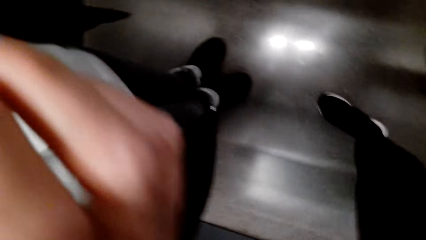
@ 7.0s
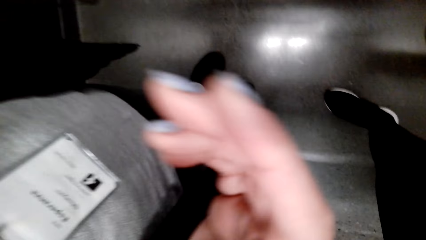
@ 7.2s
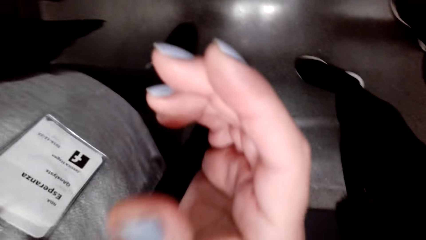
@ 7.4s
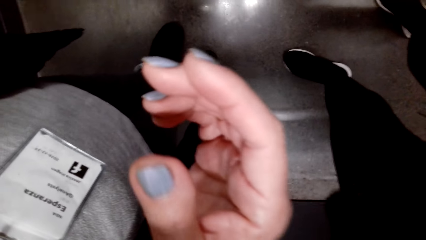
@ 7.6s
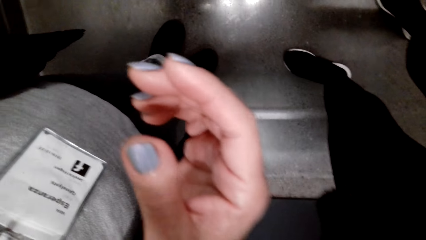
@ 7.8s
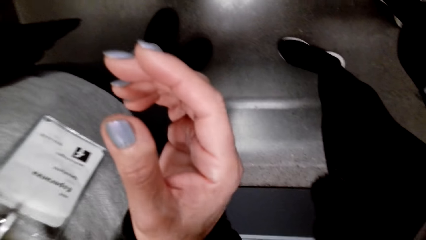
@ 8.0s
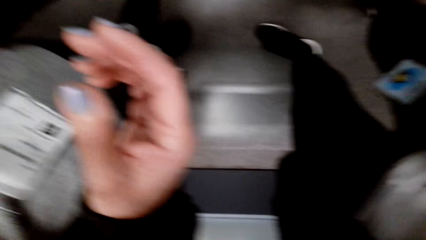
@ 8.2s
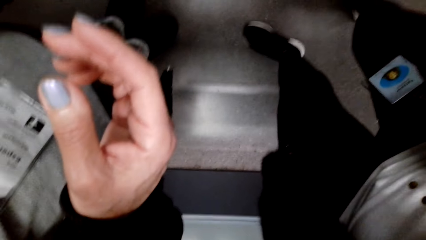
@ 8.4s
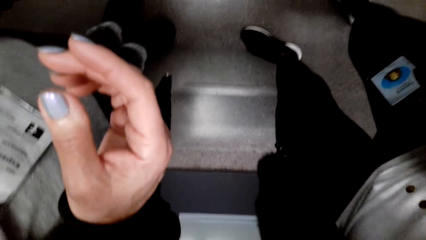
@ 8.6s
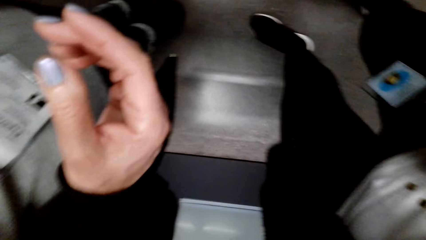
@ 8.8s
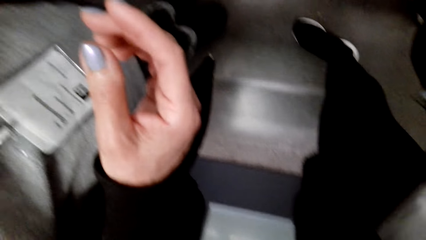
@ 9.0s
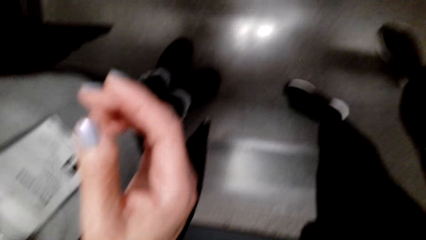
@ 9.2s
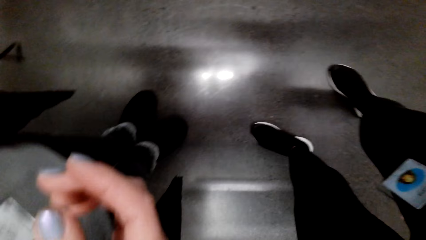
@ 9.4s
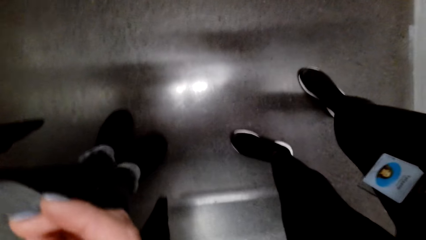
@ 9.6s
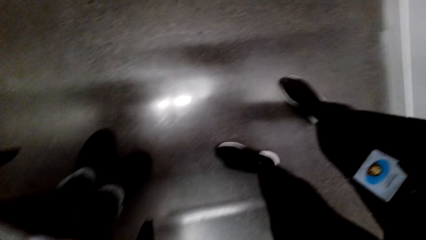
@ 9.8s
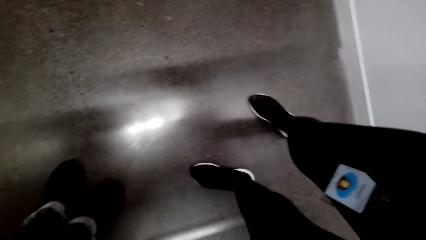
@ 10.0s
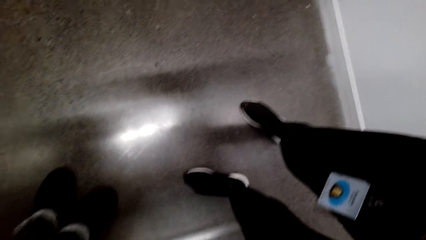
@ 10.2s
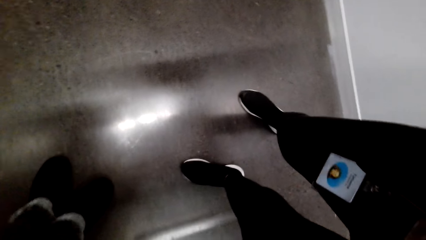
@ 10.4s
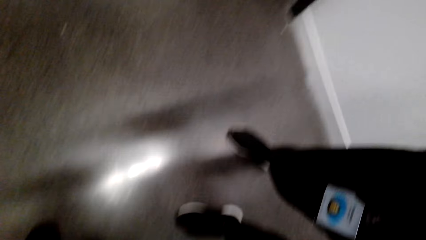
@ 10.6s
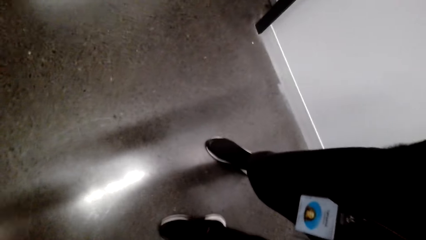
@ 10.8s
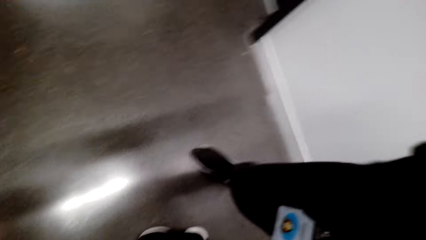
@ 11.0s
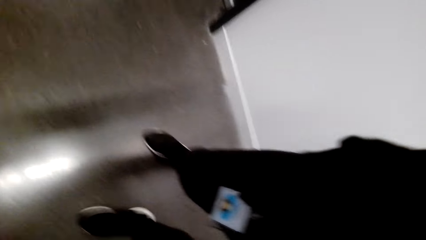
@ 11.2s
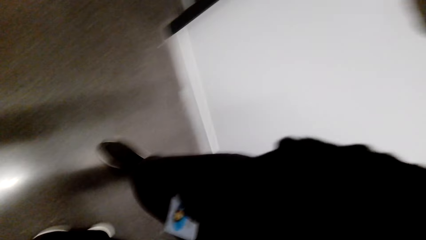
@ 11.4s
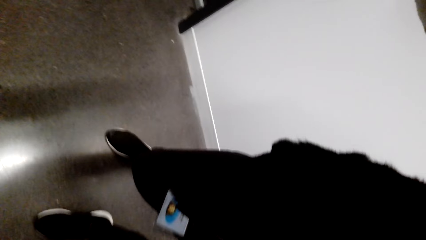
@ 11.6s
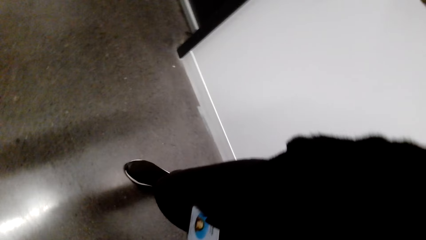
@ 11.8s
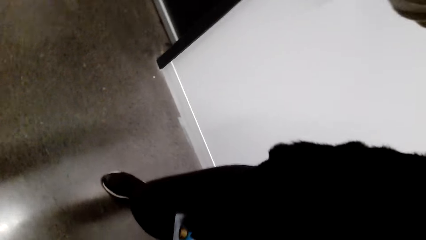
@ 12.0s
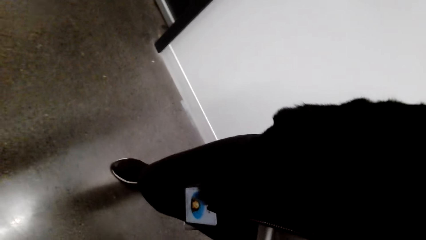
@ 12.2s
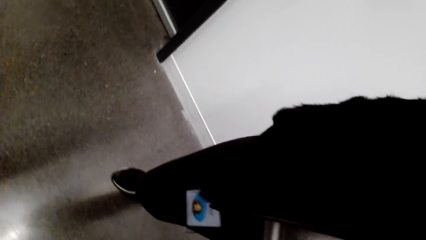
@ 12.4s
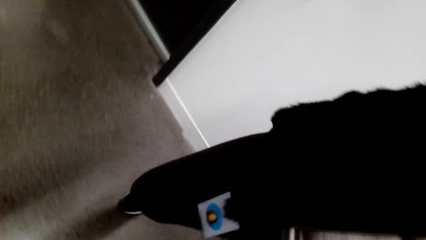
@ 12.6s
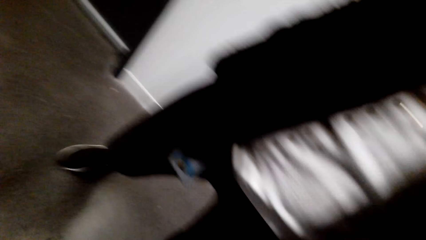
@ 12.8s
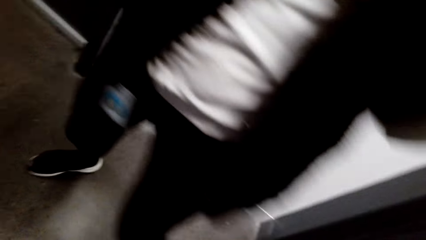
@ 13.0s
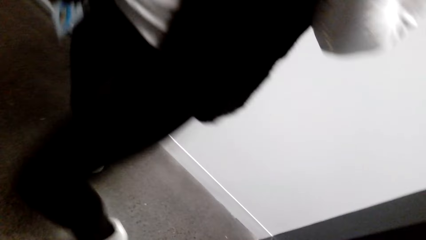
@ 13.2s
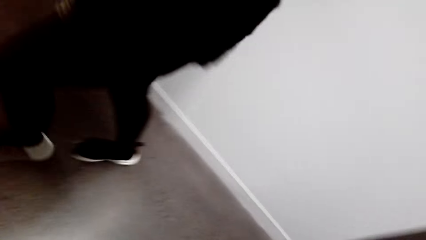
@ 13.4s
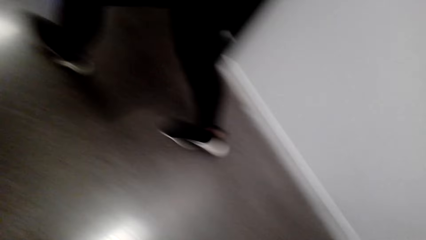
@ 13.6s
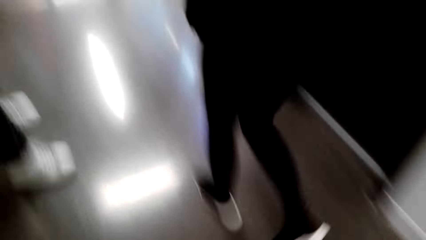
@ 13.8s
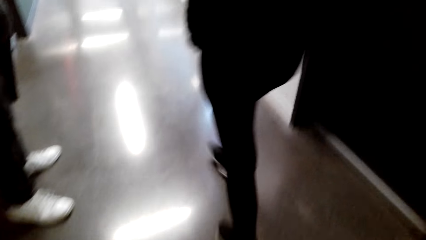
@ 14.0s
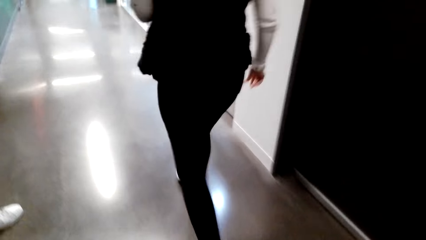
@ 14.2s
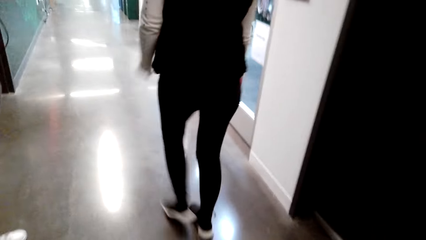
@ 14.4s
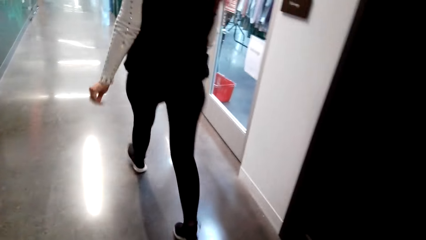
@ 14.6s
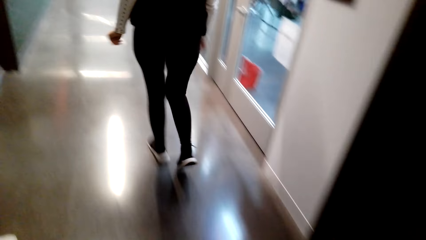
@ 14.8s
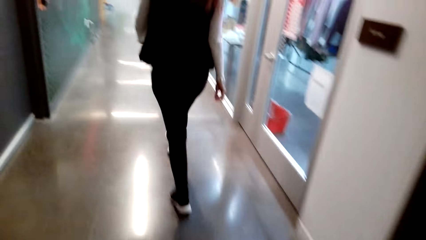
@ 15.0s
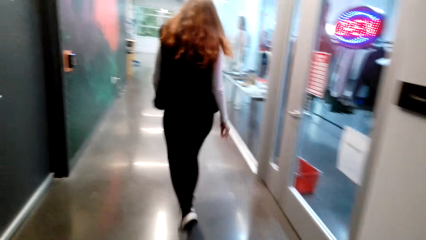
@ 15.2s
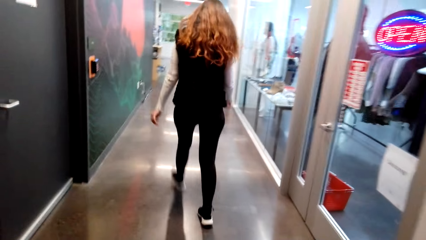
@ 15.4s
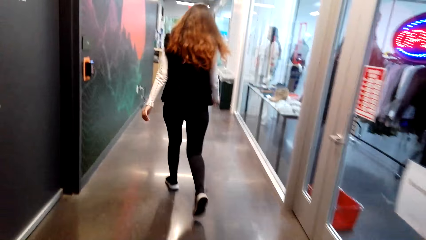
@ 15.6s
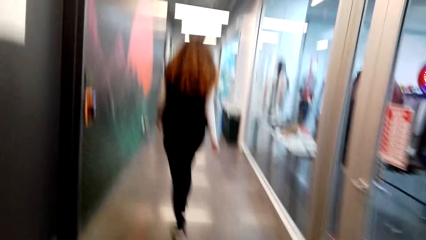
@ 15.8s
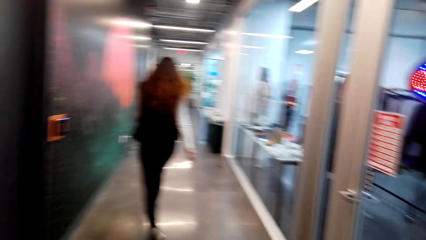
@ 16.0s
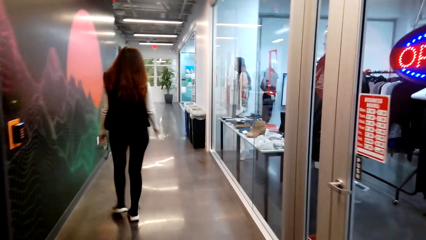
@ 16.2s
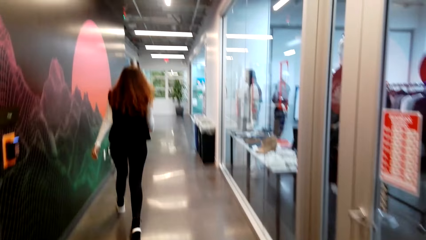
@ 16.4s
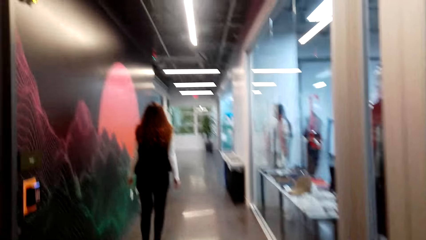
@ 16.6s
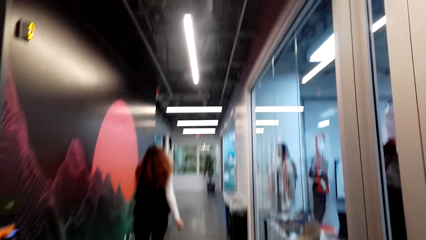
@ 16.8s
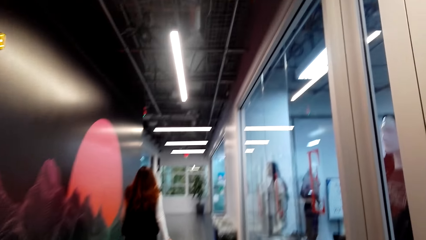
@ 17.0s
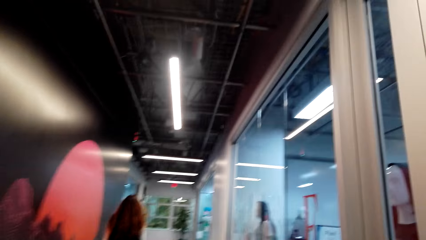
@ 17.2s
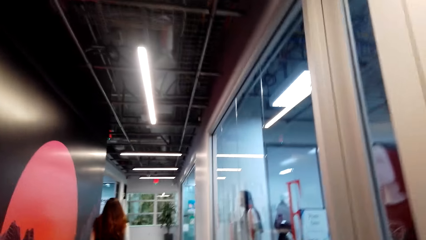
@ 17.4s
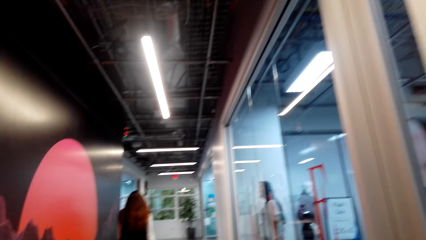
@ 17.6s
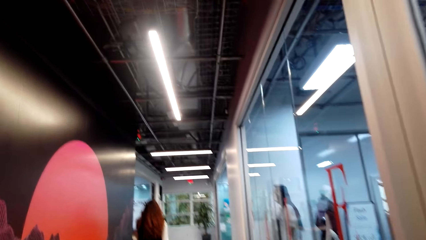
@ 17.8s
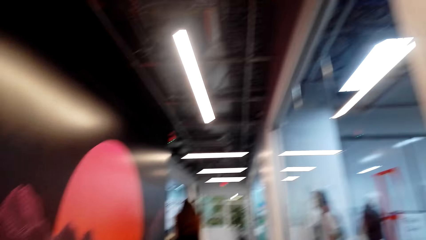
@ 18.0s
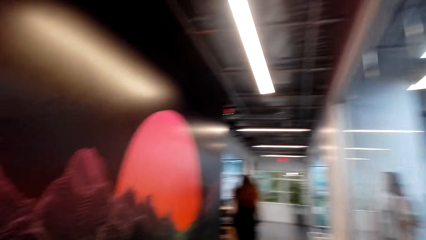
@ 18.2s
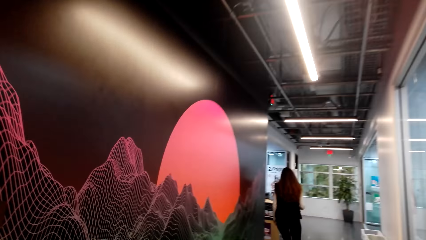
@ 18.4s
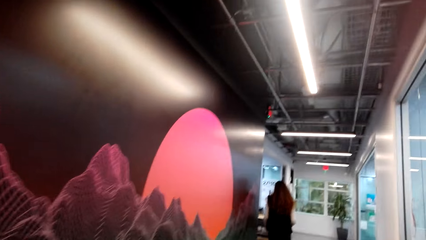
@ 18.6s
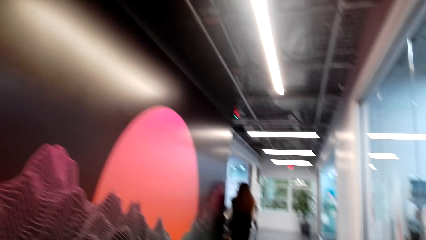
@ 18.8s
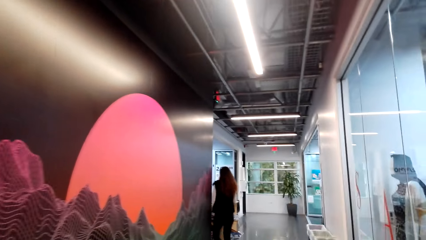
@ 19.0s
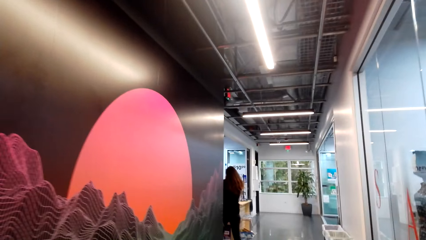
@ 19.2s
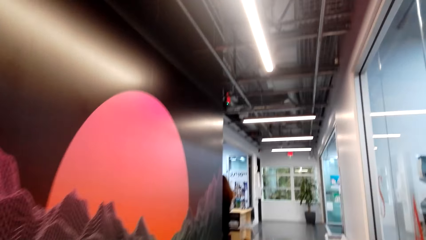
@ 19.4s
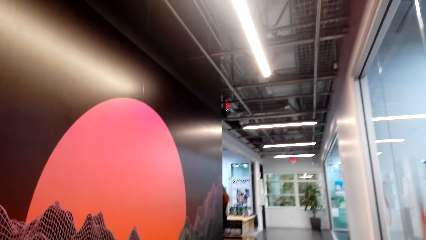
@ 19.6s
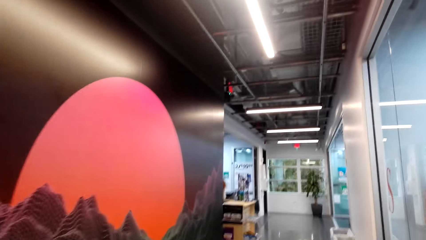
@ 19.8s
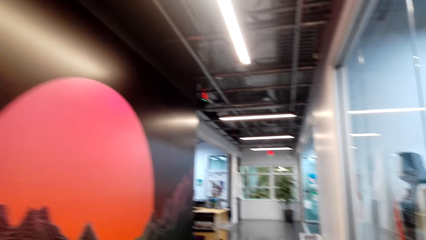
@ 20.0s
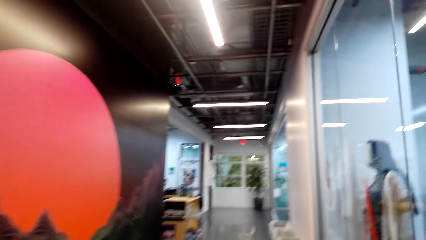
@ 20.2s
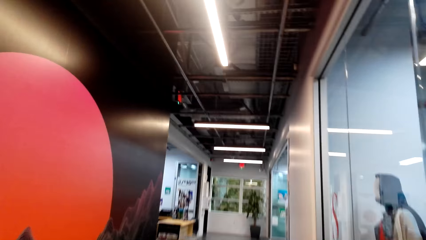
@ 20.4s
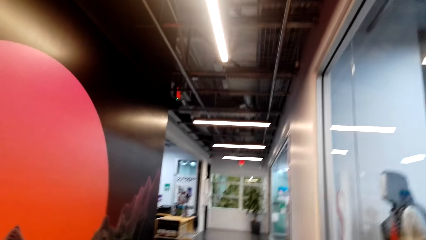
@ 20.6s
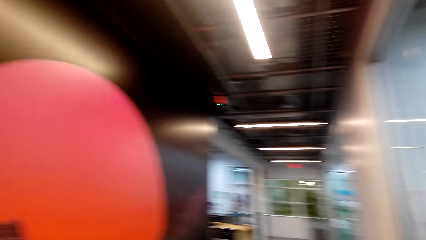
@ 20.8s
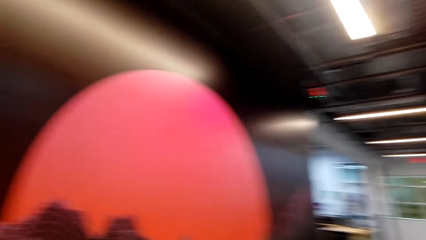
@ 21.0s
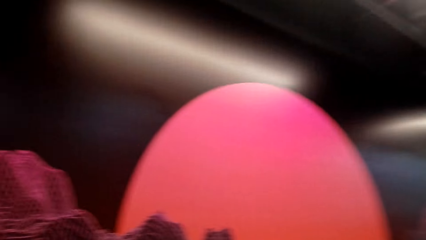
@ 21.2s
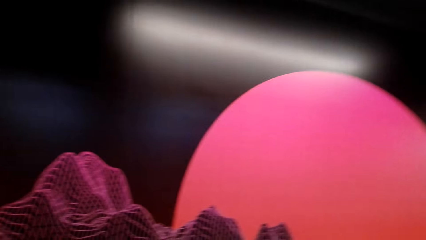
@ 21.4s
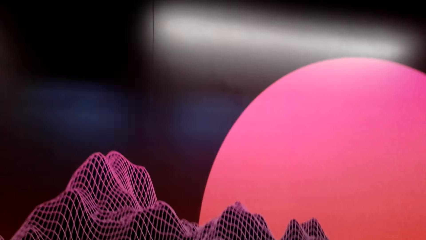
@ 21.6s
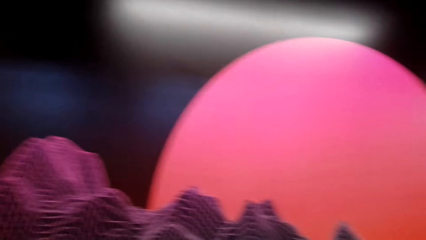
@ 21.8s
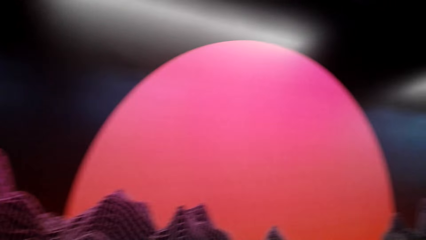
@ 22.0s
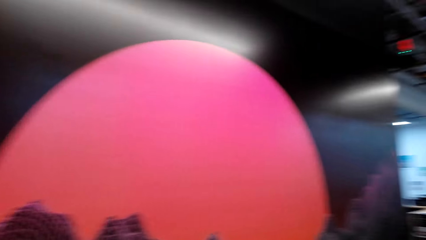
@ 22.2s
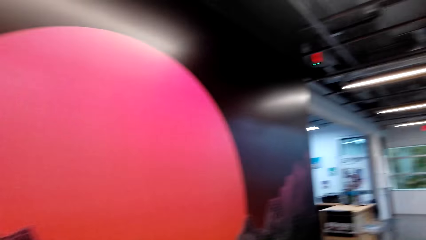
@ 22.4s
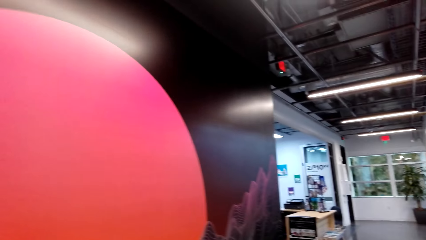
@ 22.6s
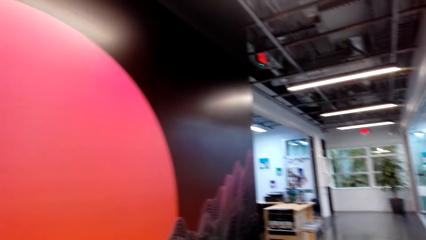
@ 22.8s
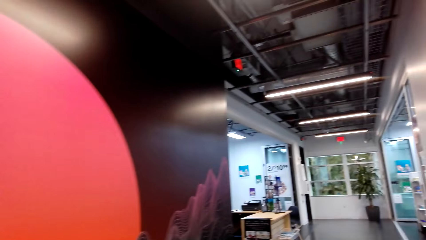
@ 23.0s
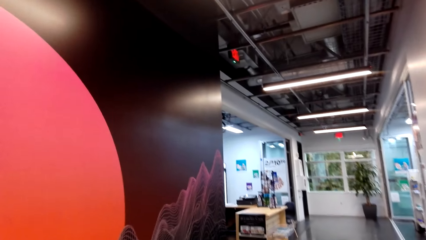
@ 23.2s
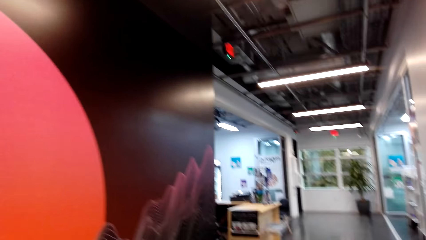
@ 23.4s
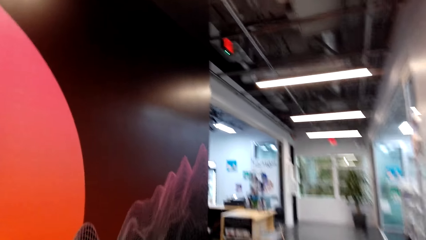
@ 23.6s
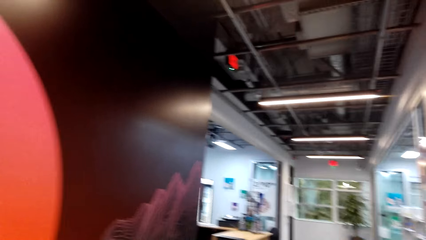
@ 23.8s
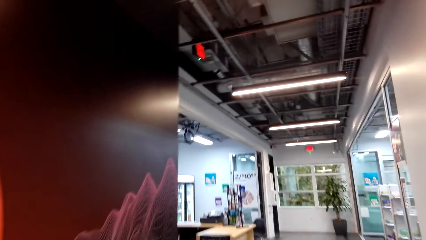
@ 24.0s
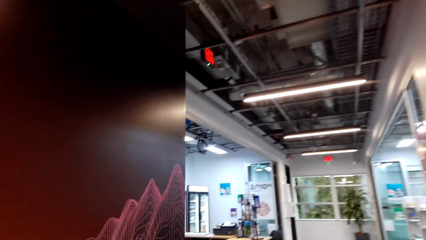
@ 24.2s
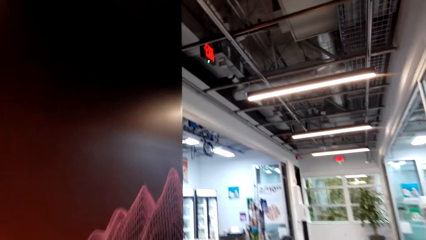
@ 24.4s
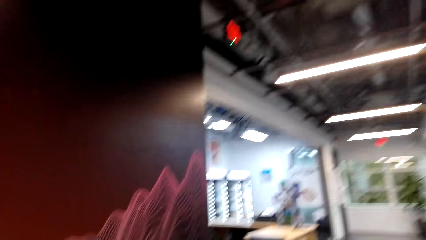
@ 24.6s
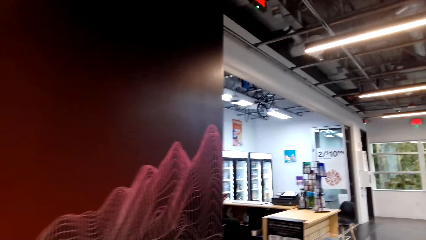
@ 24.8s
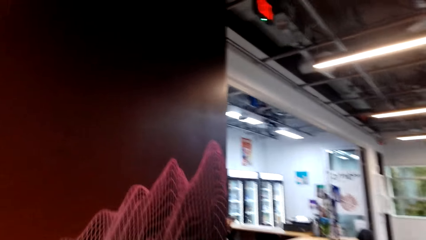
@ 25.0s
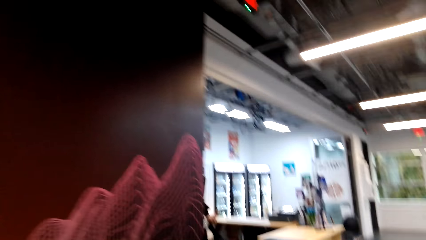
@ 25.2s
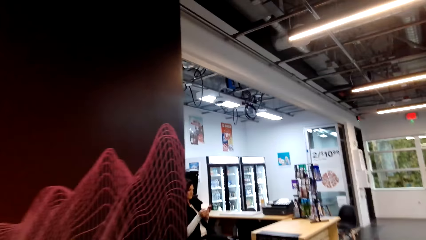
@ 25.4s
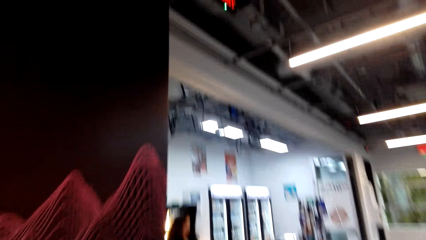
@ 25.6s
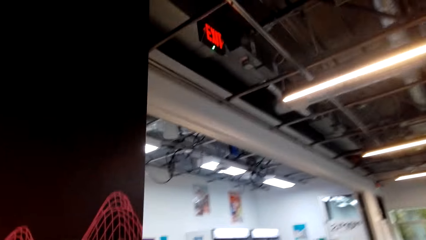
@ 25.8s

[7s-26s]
A lady moves the hand. The camera wearer looks around. Another lady steps forward. The camera wearer looks around. They step forward.
